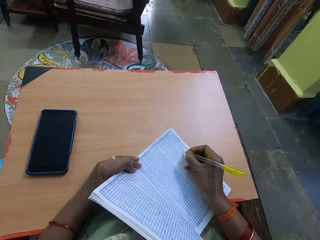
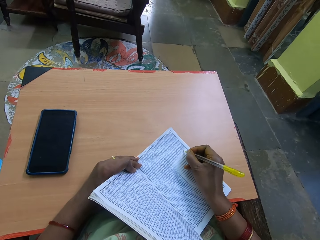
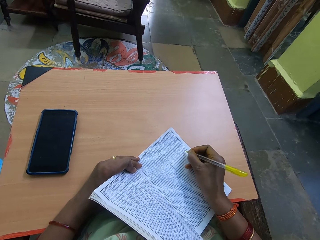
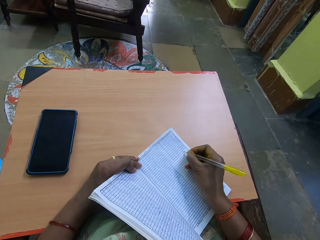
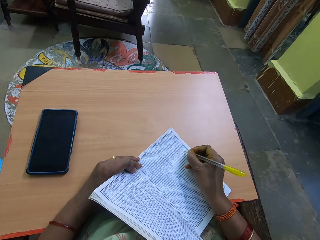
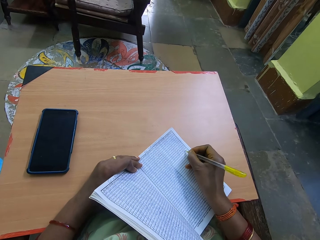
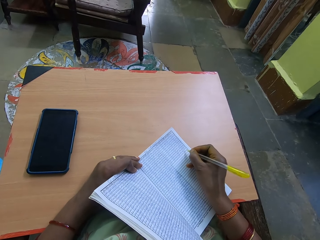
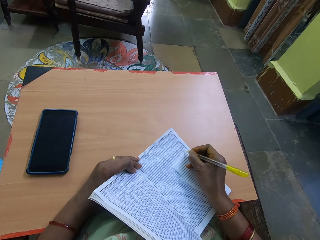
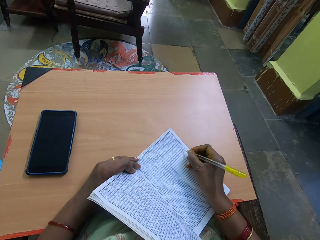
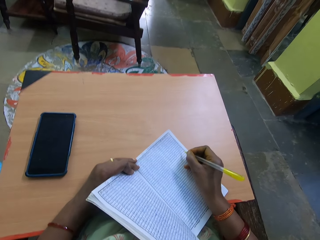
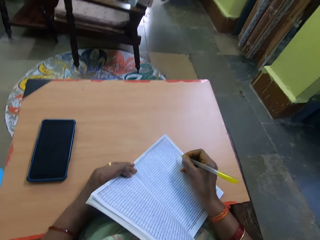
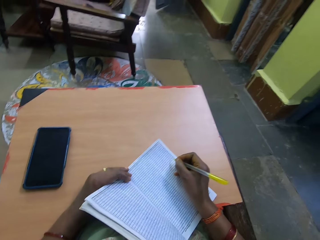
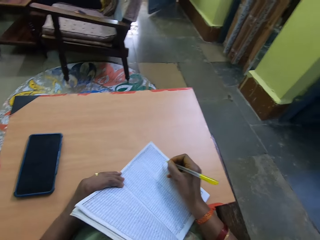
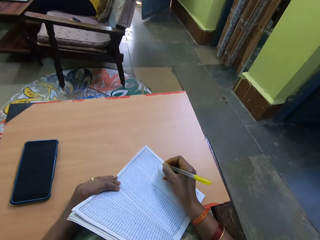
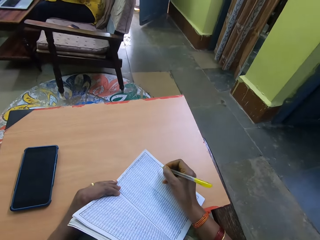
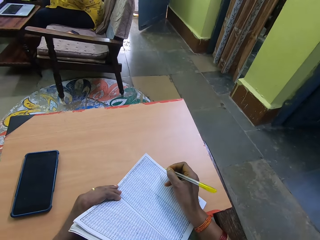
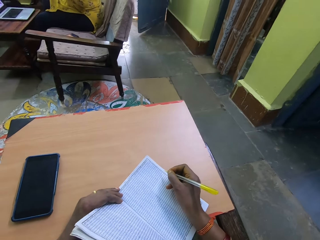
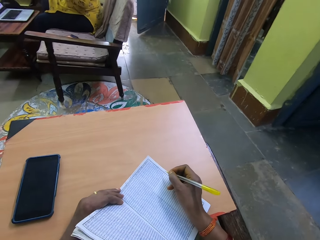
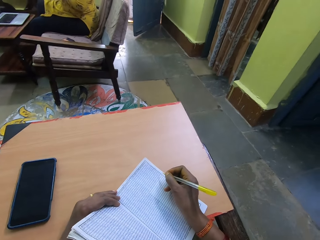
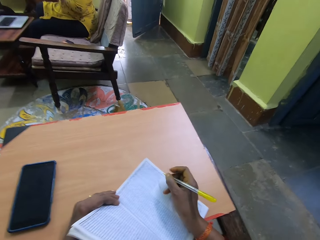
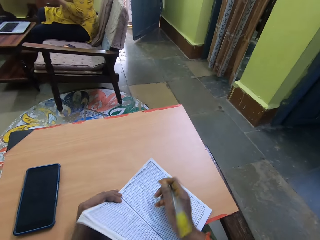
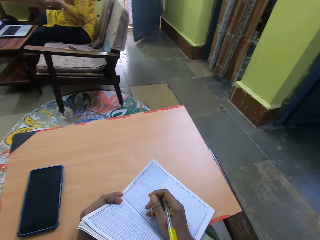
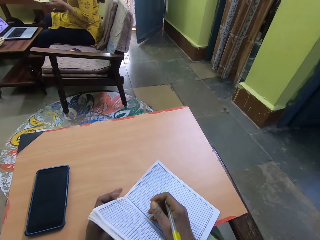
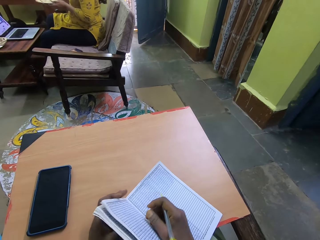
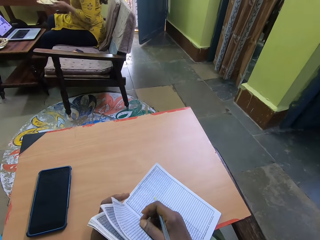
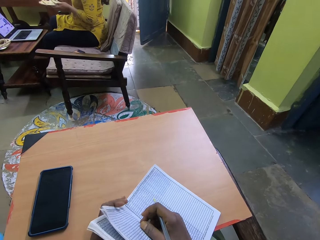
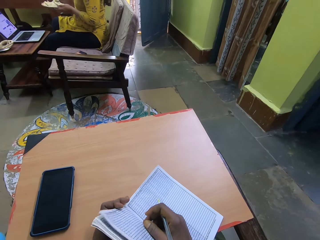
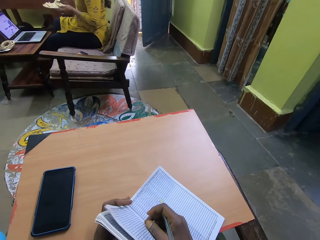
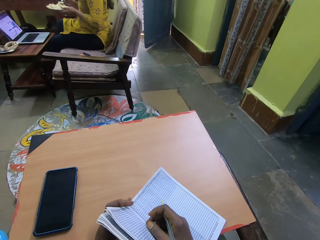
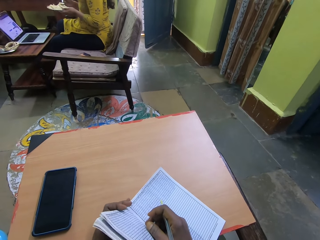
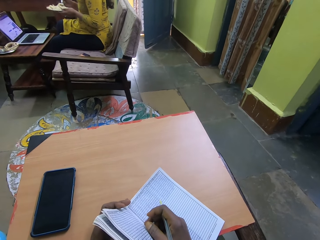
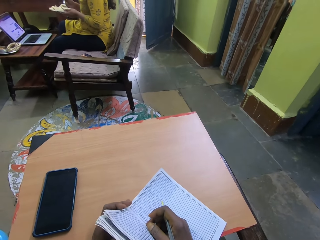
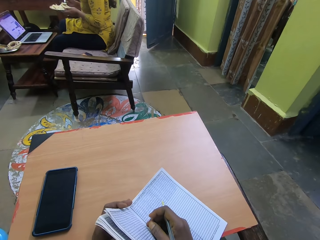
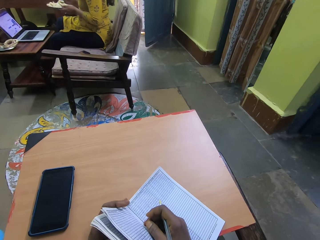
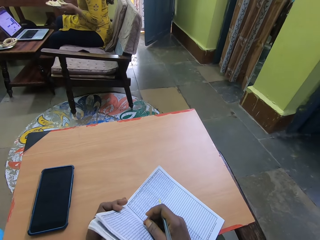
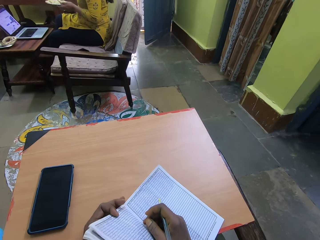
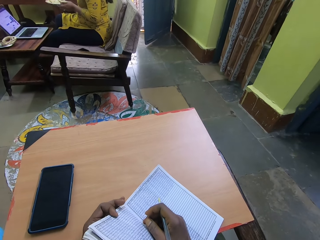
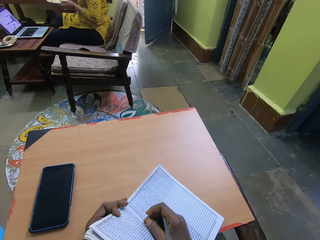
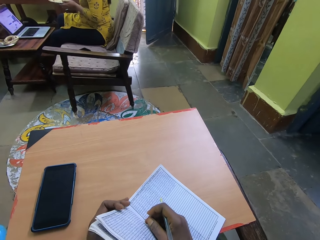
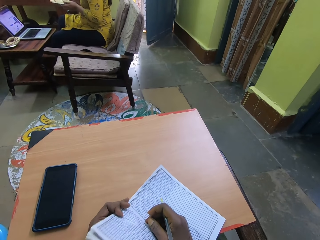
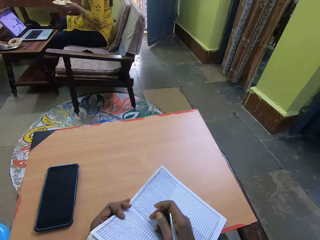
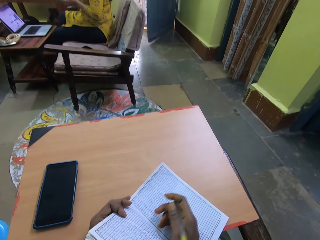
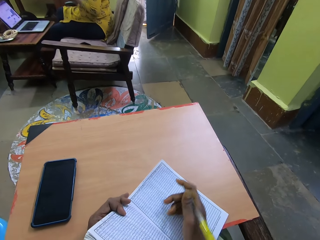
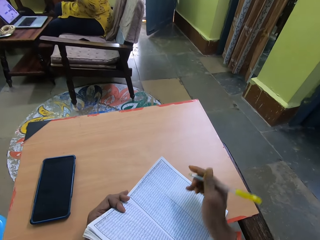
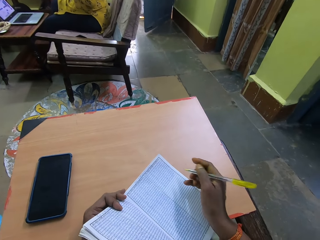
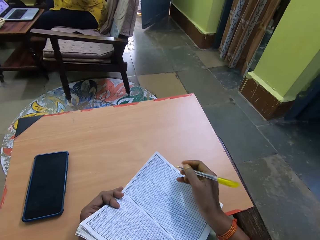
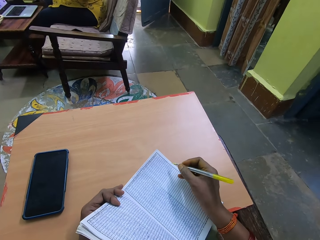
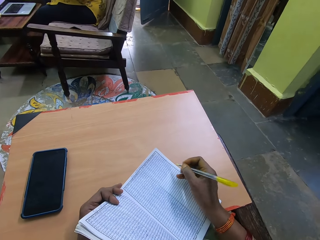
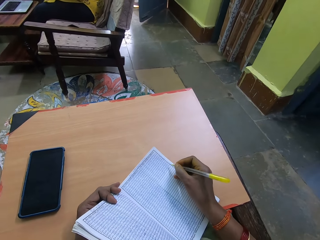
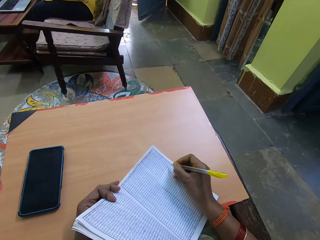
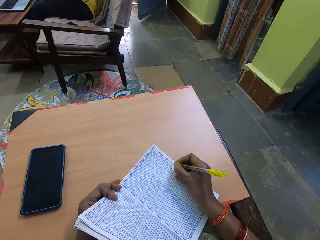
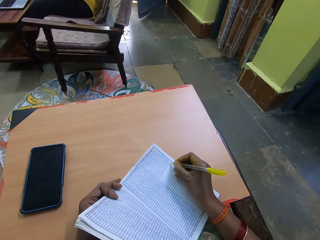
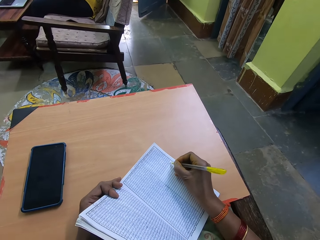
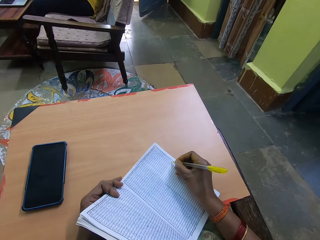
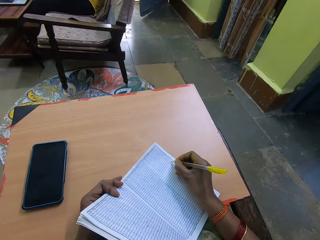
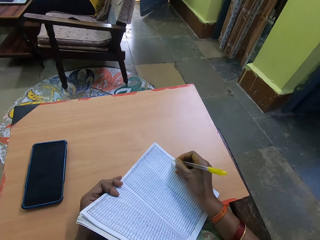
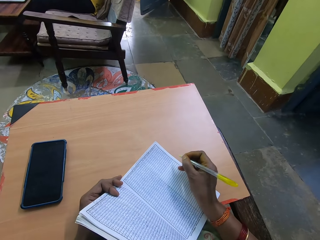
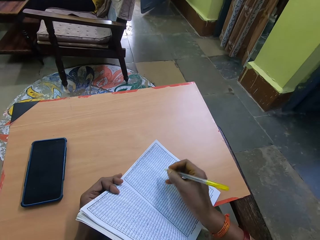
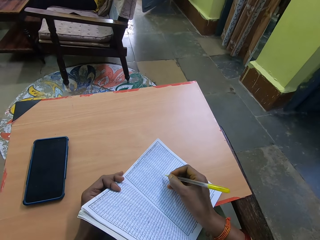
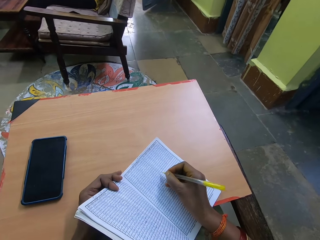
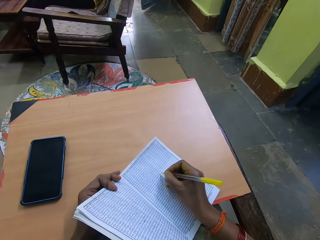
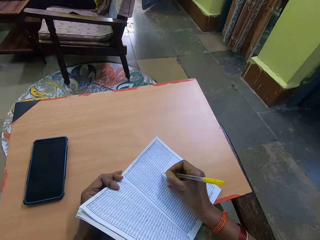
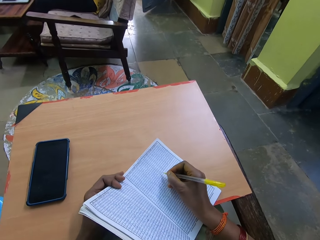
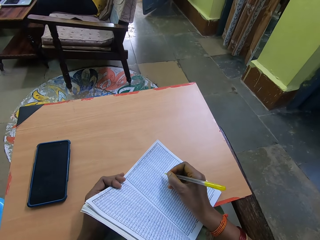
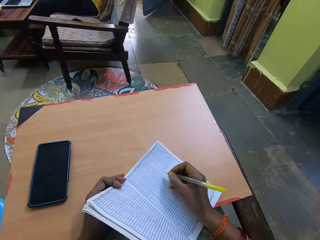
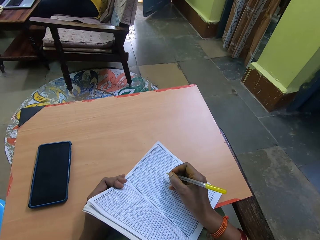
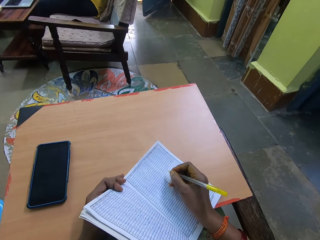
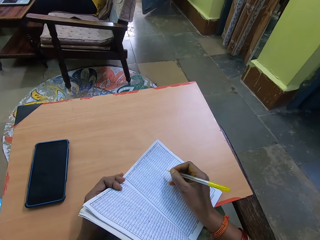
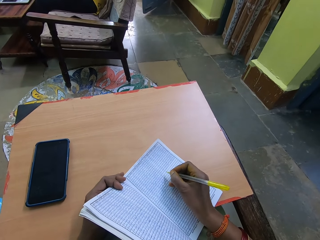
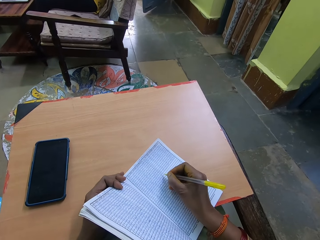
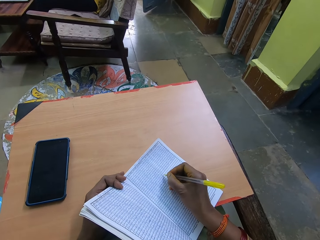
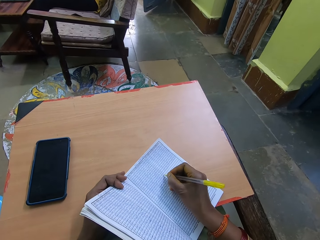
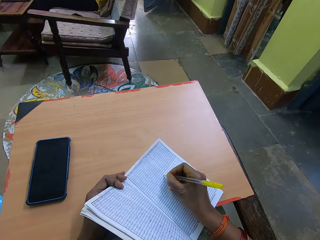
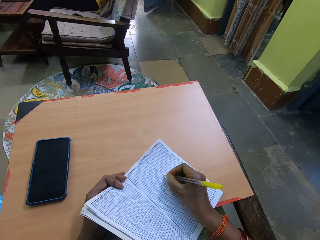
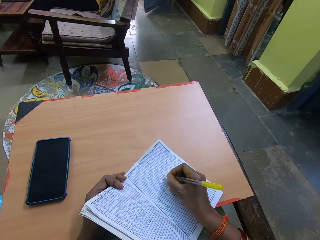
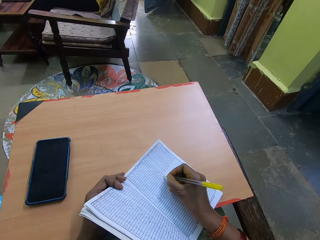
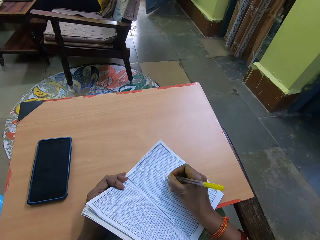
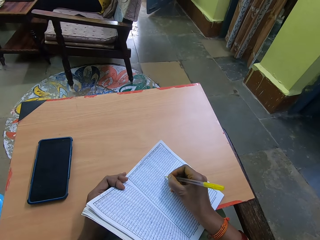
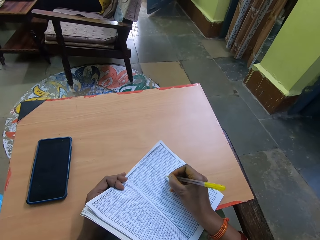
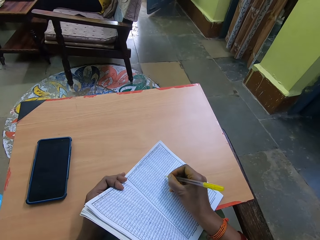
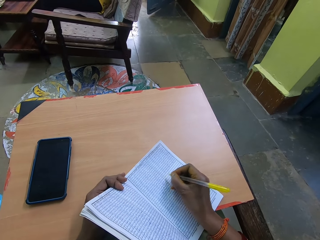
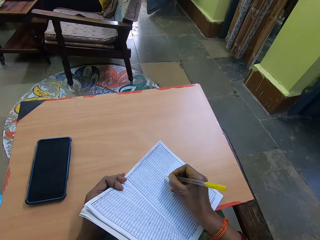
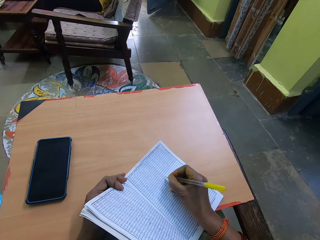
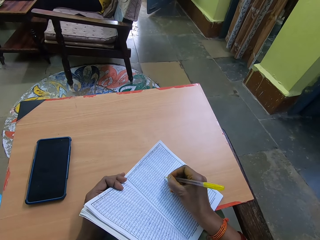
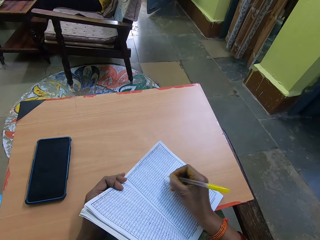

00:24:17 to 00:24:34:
The camera wearer interacts with the girl. She stops to write for a while. She talks to the girl. She writes in a book with a pen in her right hand.

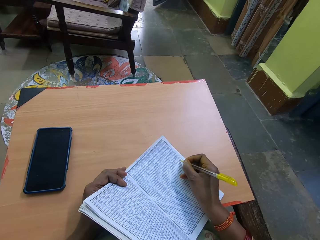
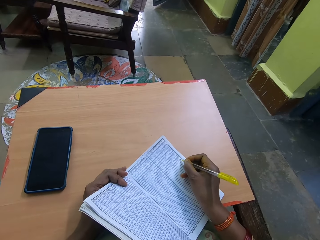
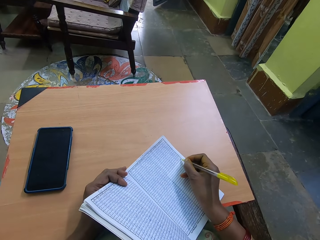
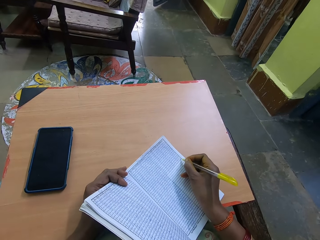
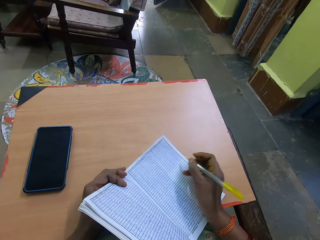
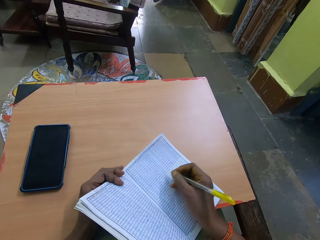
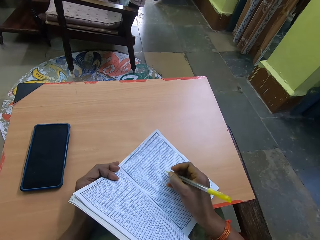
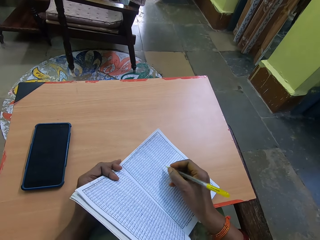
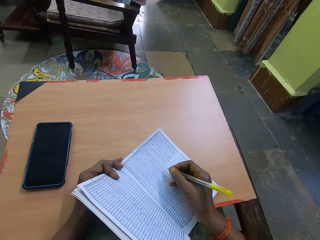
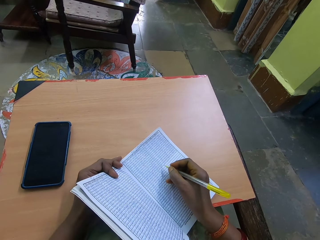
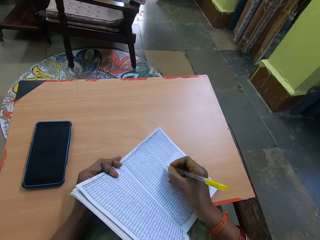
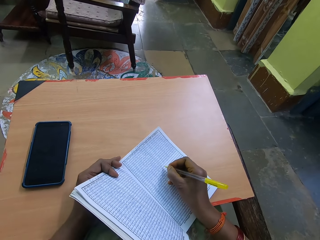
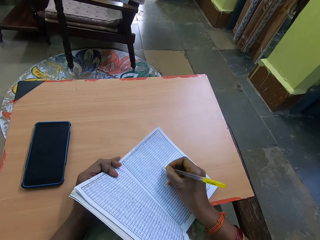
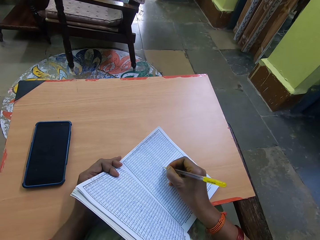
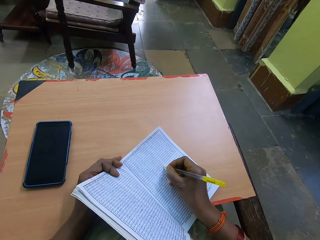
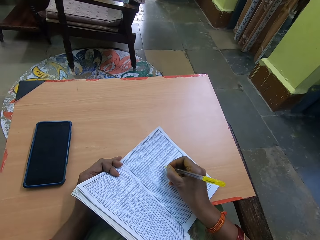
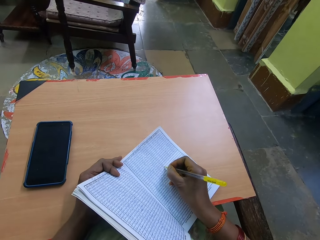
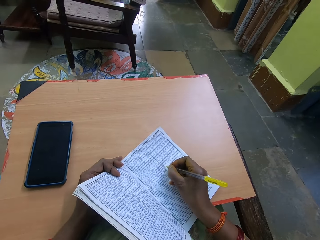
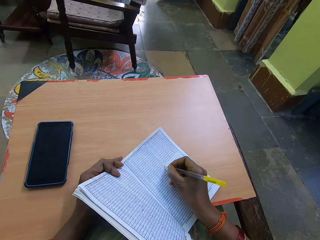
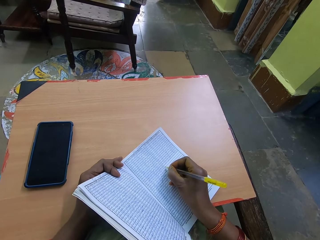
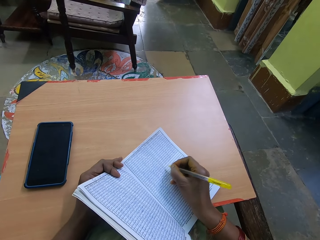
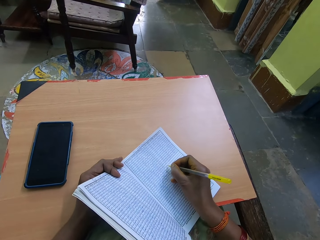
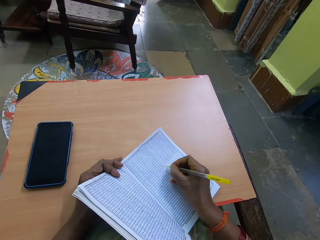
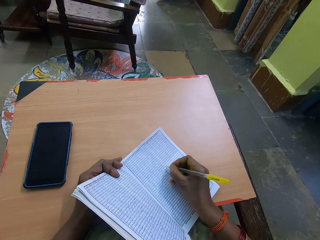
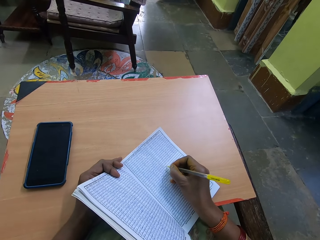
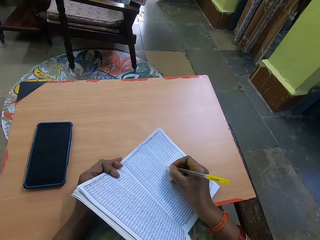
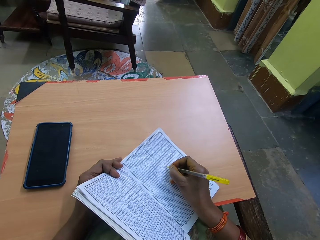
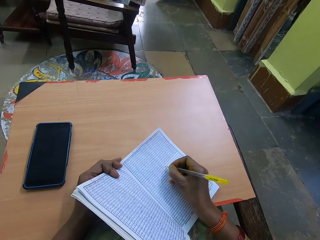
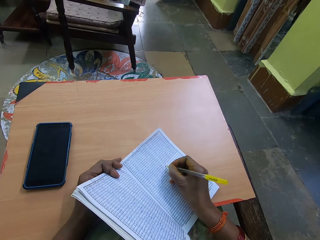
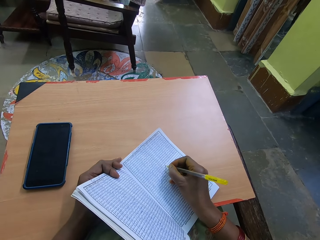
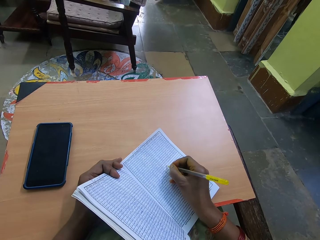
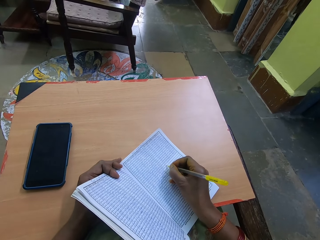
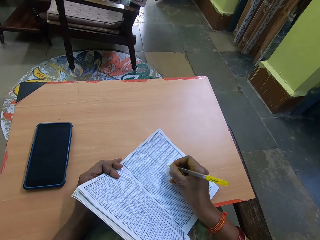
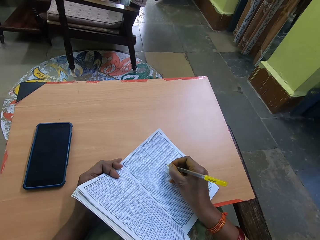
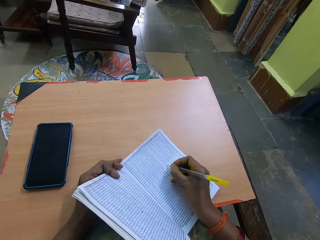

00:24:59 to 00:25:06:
The camera wearer slightly moves the book on the desk.
